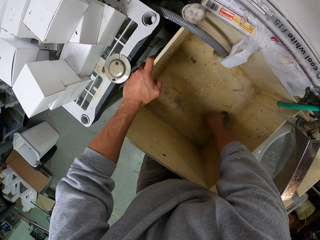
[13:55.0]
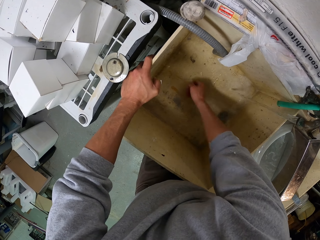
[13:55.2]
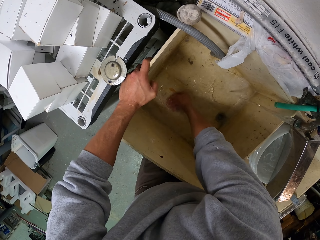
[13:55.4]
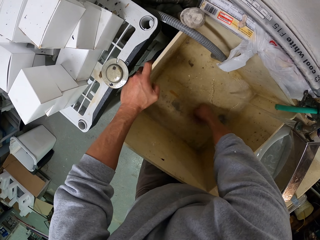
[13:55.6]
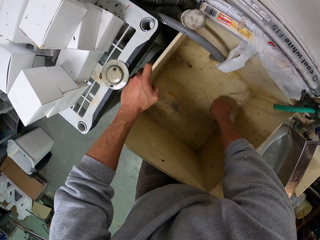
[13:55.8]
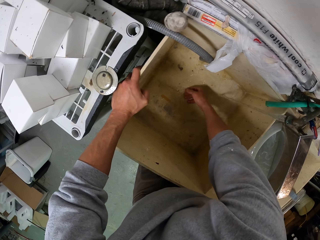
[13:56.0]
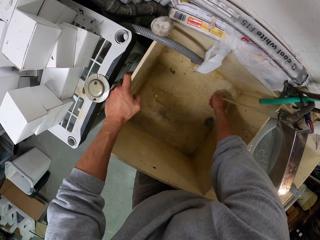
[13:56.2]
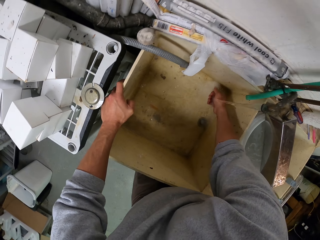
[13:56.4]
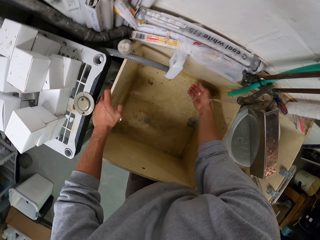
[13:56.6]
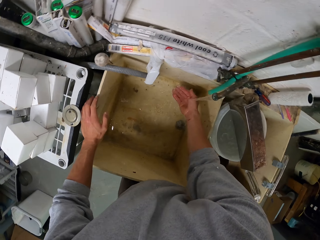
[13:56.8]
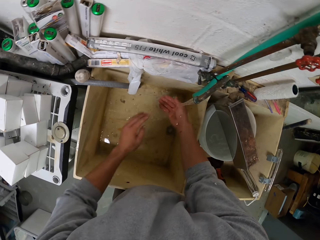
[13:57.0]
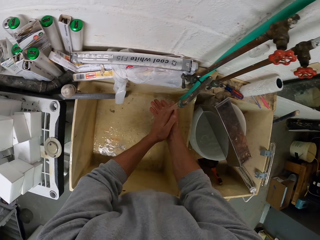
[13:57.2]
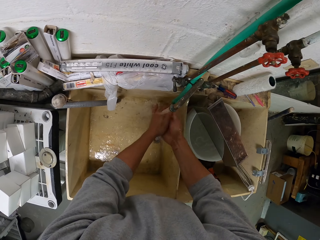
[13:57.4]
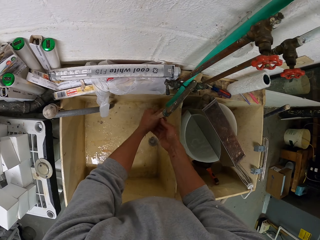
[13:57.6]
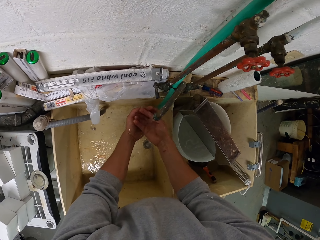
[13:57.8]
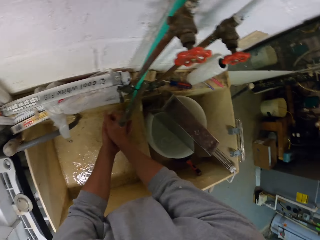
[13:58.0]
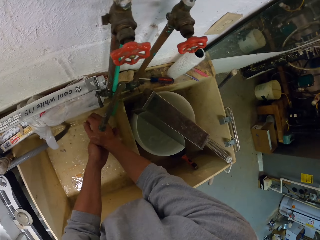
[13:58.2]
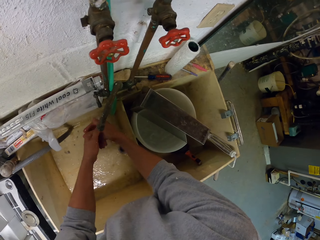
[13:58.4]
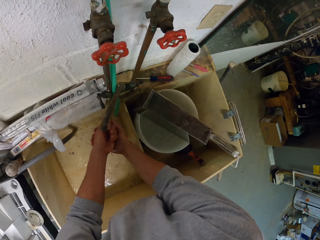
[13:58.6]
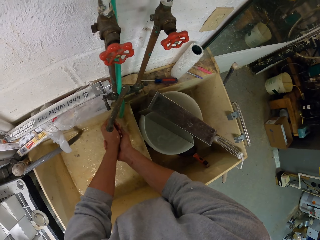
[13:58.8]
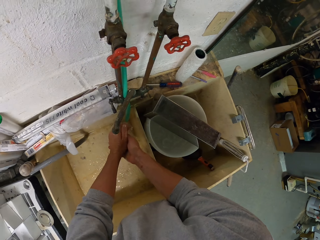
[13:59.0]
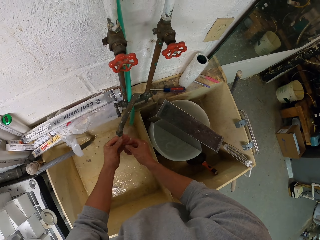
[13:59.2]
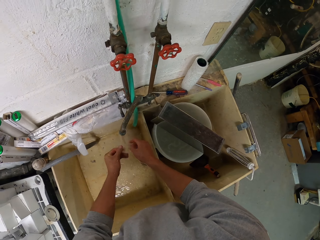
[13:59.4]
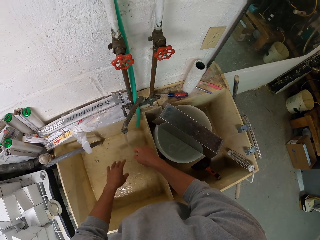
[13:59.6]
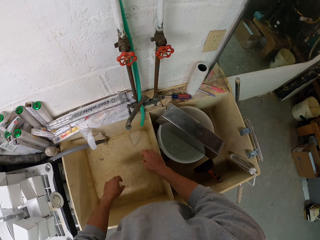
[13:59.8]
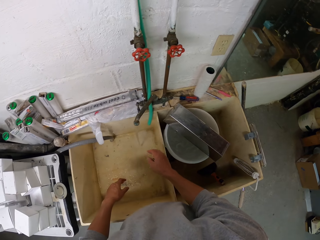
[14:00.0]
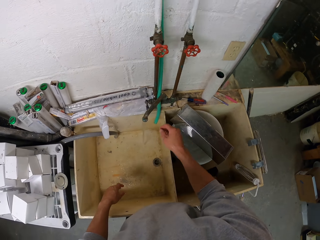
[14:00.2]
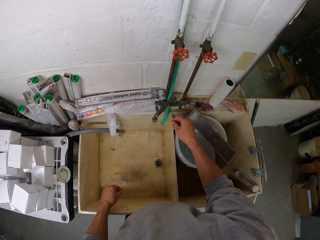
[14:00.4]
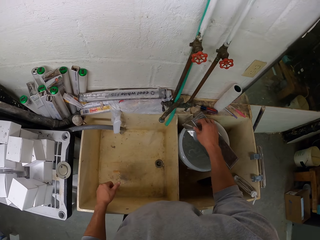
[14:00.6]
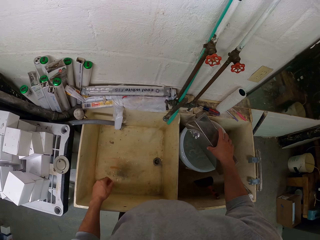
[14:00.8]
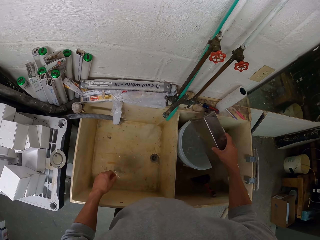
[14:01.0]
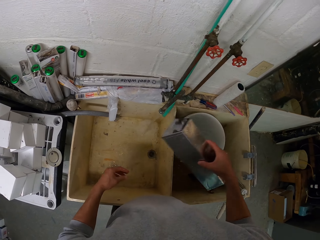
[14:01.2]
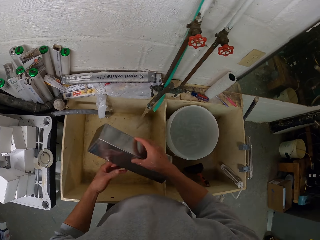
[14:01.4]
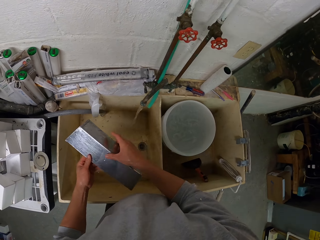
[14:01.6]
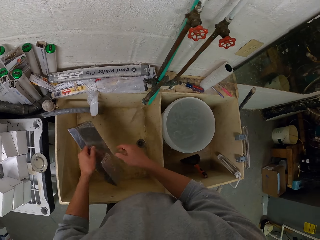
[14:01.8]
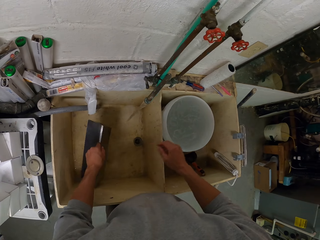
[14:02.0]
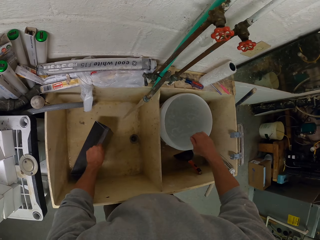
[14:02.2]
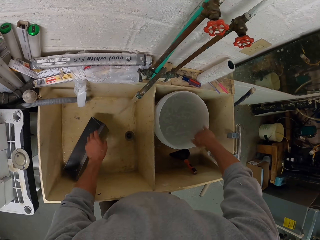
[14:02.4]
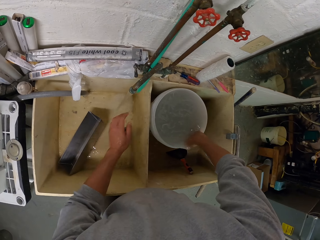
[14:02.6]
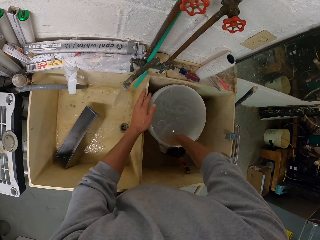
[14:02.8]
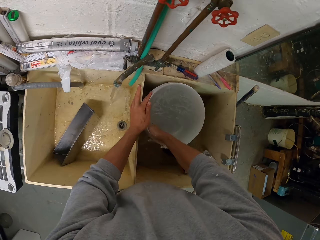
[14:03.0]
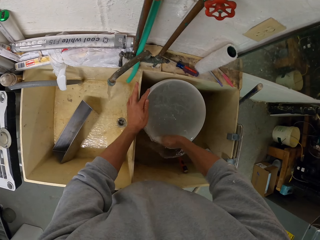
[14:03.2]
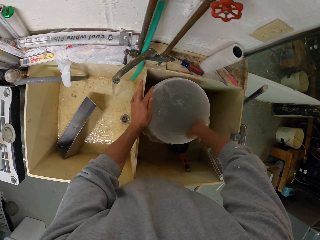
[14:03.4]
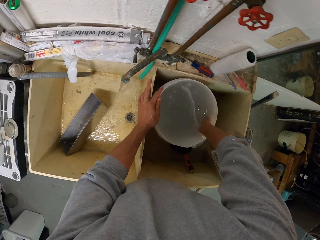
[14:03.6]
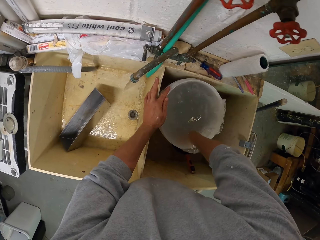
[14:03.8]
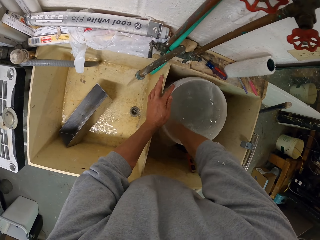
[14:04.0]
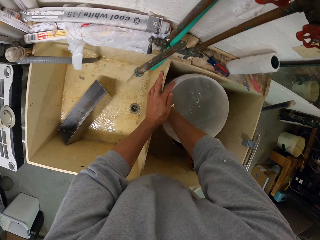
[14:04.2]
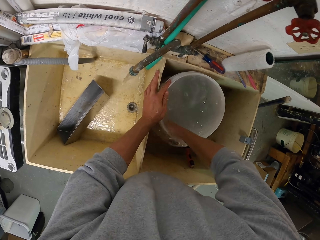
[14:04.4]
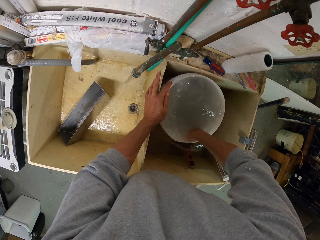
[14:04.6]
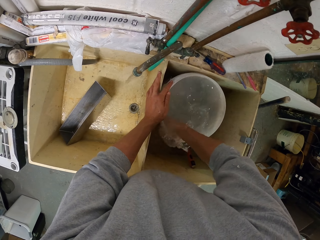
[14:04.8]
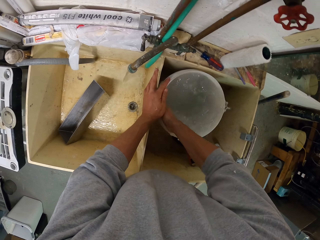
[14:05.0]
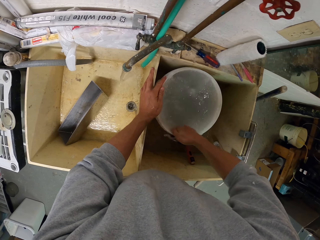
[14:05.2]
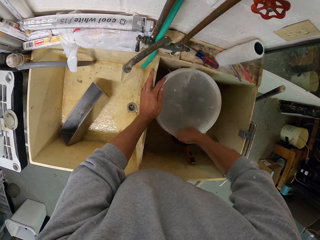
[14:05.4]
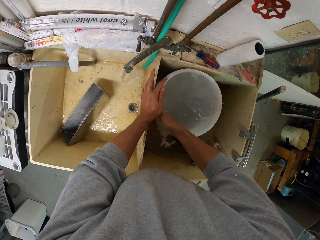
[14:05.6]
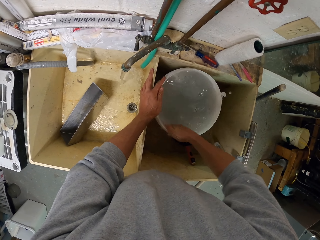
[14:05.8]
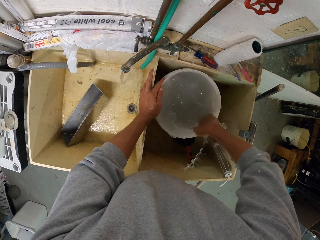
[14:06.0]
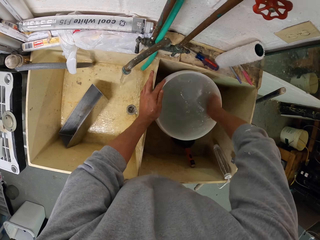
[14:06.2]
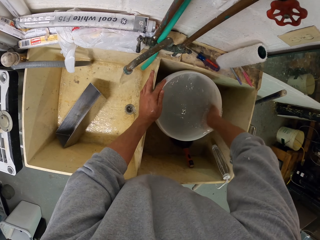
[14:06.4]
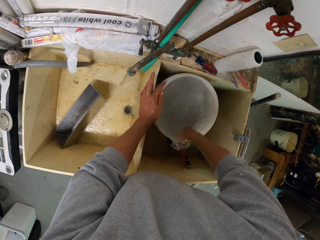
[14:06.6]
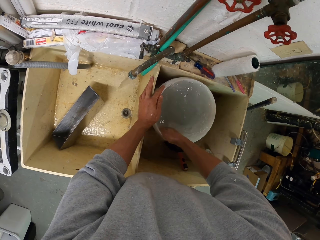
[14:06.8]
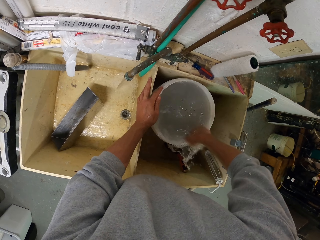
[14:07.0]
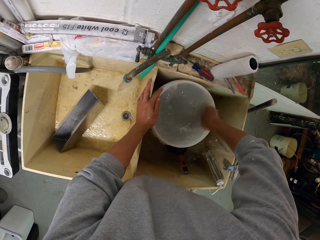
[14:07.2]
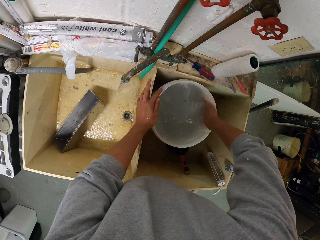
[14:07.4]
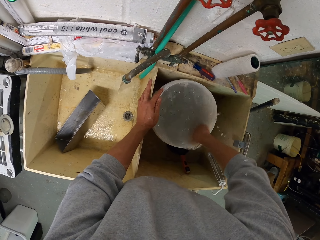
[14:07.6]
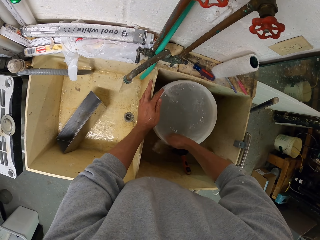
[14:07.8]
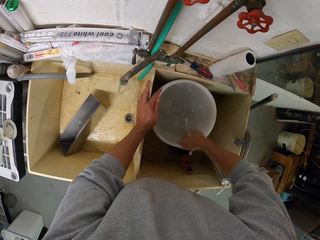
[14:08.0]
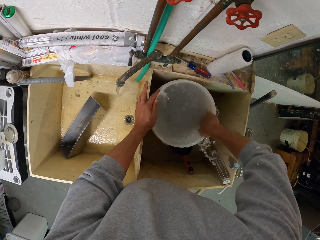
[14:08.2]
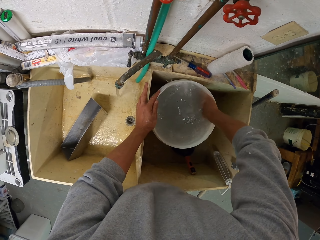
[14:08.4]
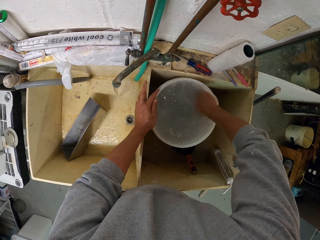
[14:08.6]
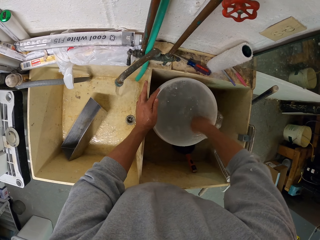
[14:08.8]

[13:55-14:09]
The camera wearer rinses his hands. He takes a container from the other sink. He puts something in the sink. He cleans a bucket in the sink.

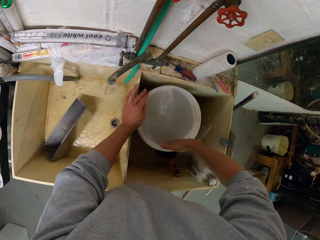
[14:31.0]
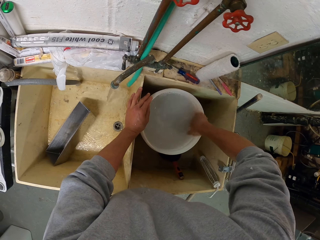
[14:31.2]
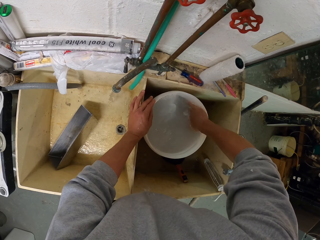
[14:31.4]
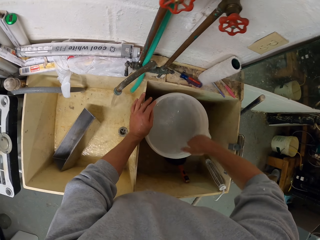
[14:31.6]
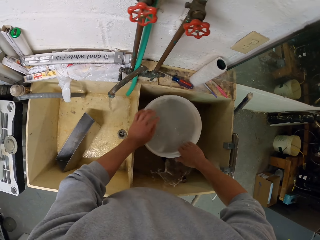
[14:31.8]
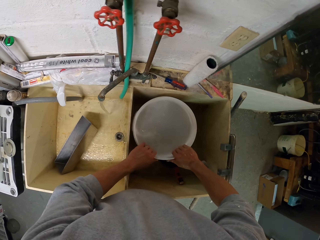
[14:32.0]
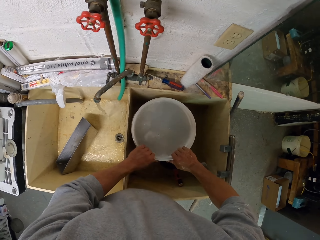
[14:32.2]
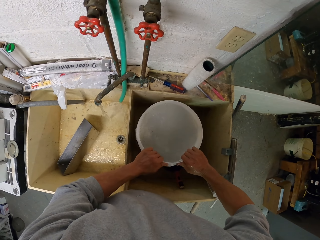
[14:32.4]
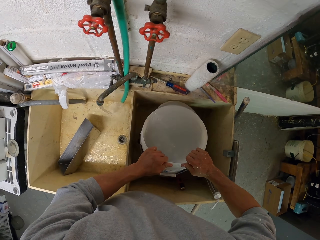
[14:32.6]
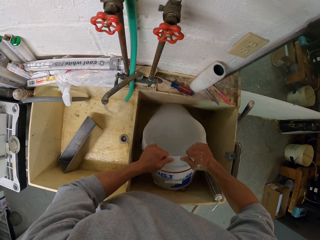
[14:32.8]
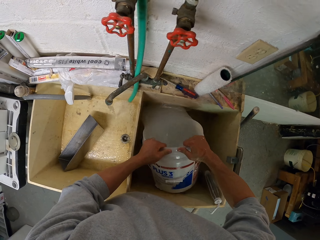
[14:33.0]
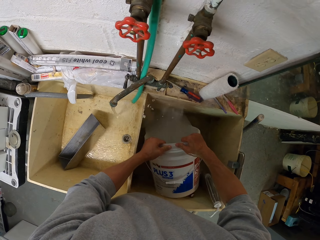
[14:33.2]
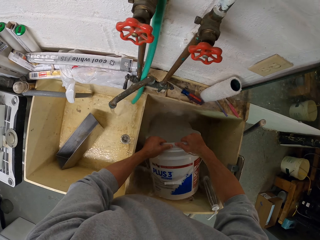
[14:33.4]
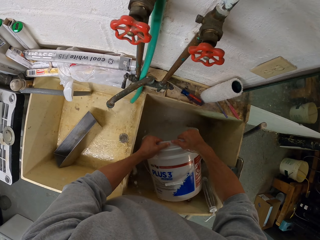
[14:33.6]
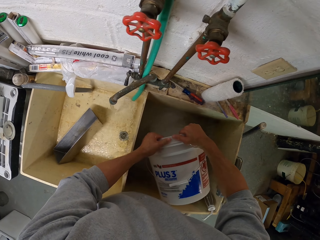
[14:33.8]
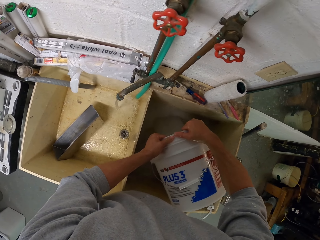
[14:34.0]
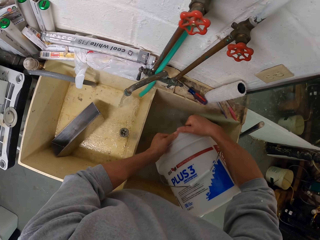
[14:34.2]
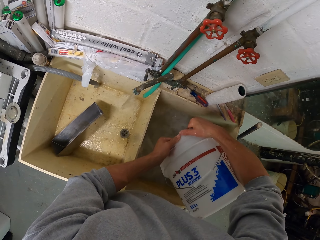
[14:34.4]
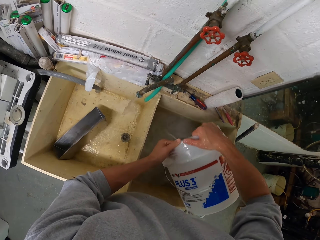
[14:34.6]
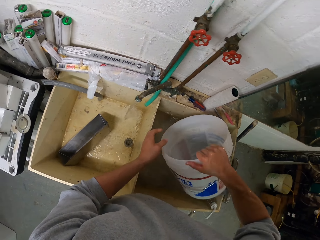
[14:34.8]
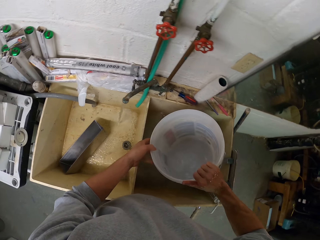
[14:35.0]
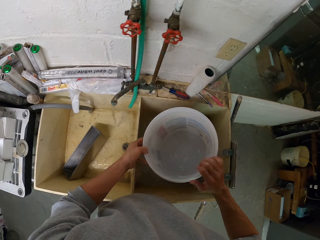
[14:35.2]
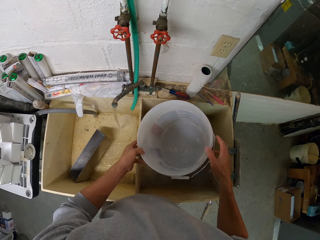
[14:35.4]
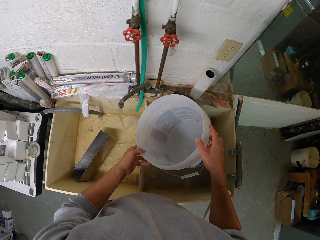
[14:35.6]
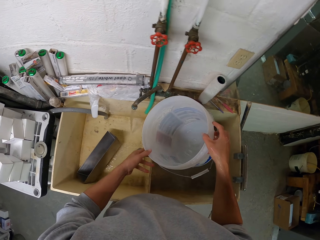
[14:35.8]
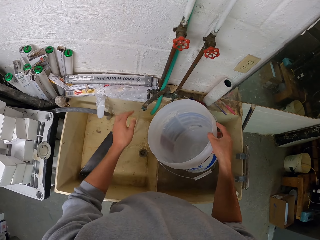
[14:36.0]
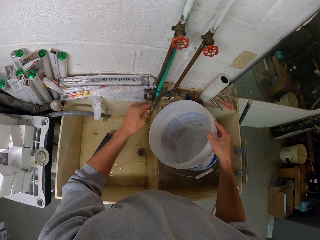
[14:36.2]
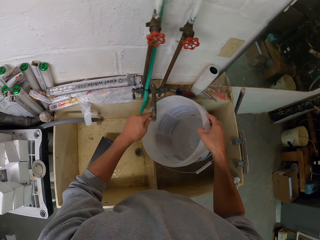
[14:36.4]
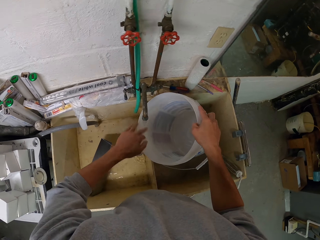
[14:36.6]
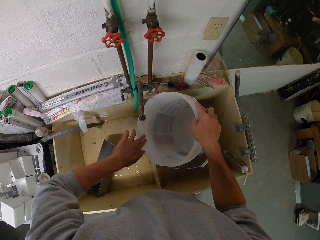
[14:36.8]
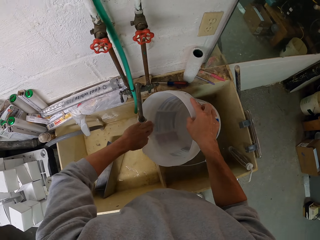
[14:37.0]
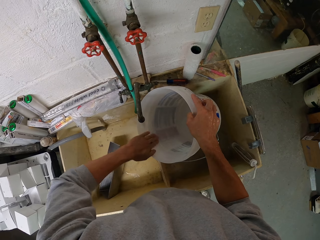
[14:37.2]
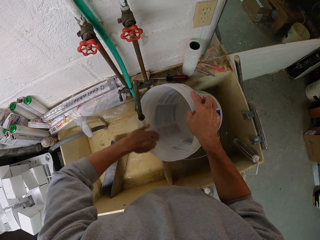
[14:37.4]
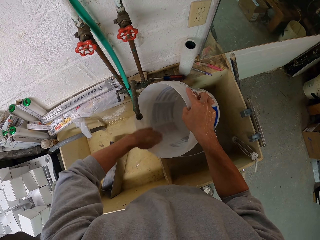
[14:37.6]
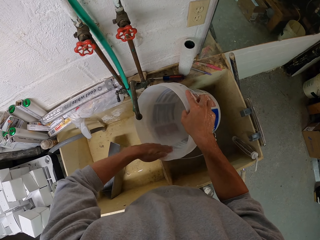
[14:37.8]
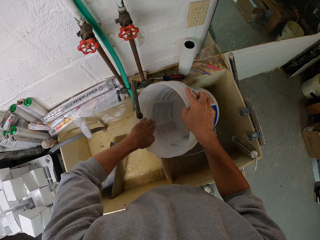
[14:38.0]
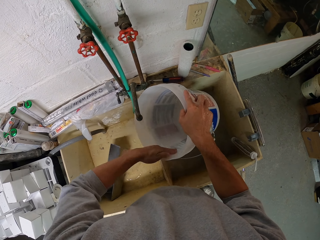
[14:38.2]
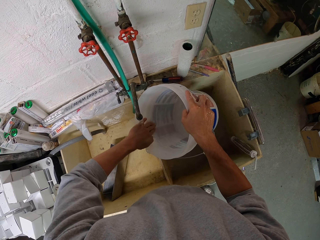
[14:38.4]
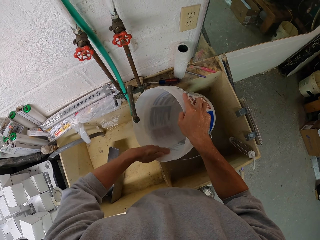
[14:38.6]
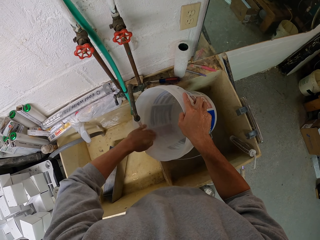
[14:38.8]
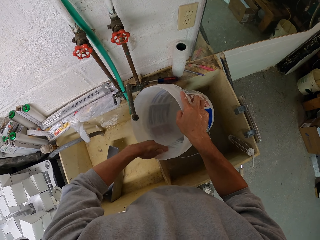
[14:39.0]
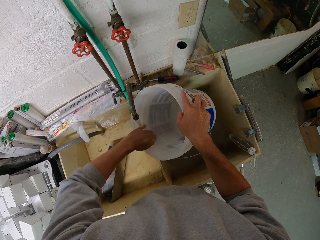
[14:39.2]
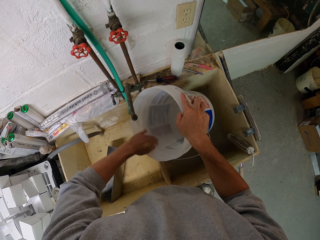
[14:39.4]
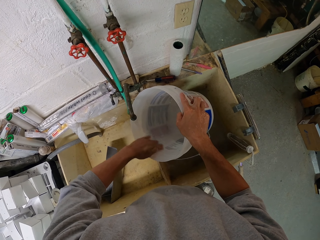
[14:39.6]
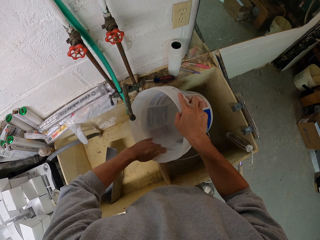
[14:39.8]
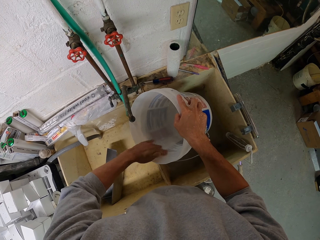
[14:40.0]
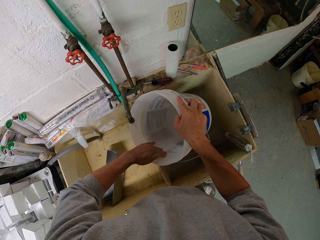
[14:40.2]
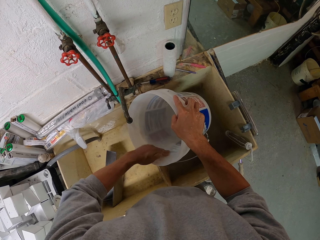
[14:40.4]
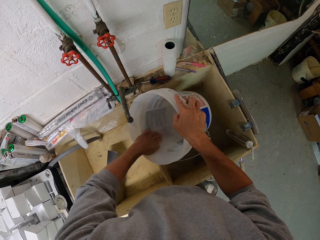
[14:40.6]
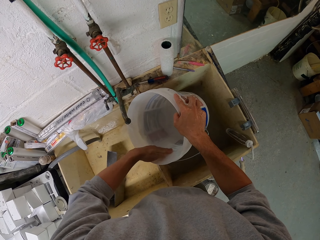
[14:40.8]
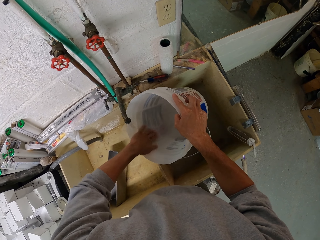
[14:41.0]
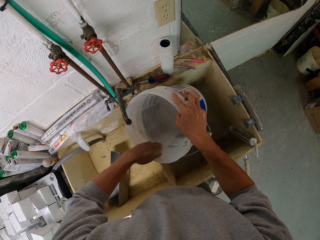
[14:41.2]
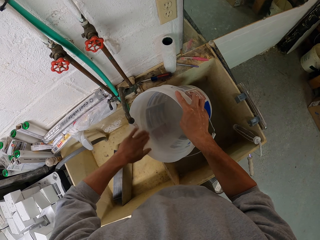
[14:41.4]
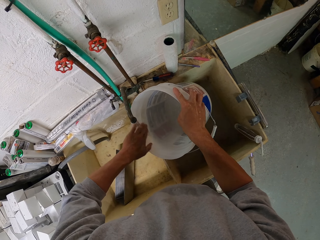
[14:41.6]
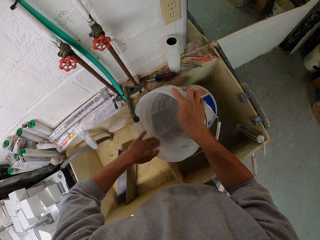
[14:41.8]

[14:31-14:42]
The camera wearer pours the water in the sink. They rinse the bucket.
